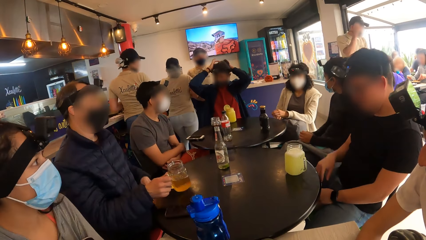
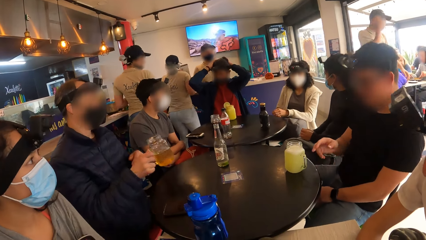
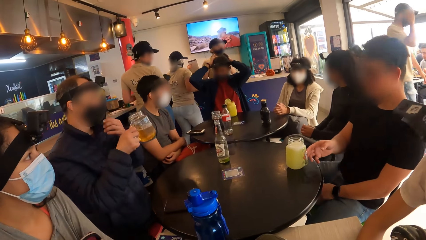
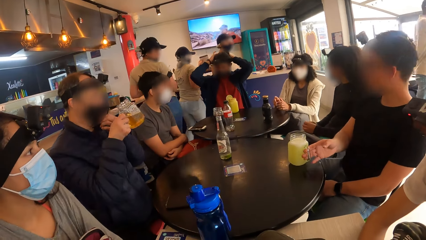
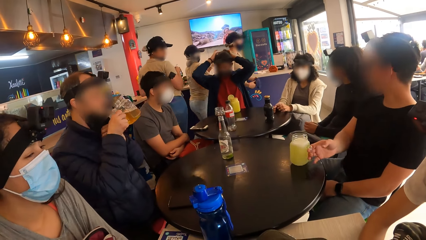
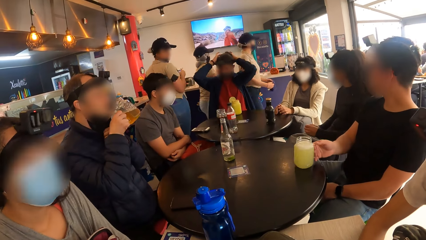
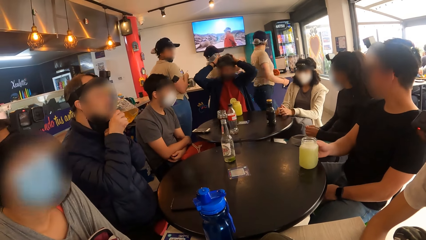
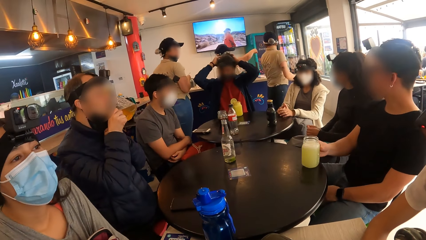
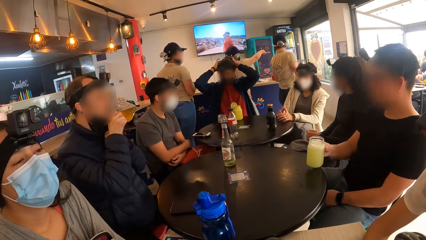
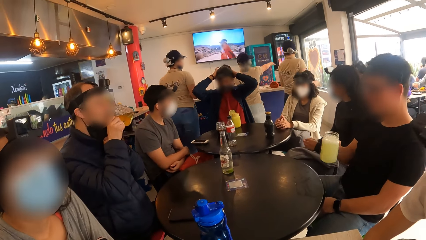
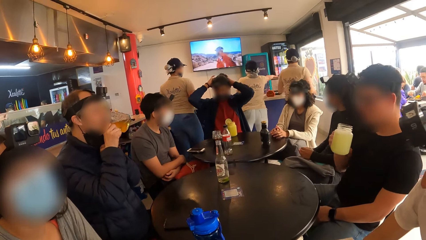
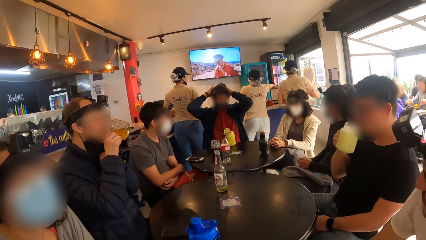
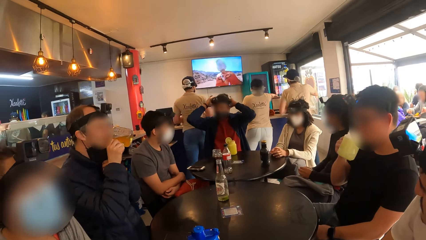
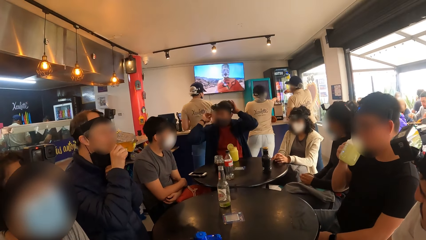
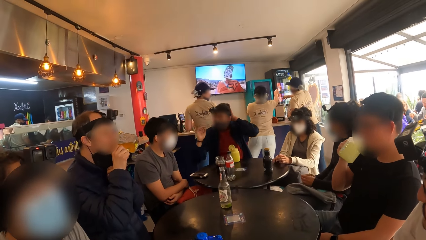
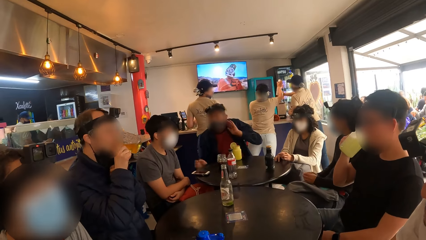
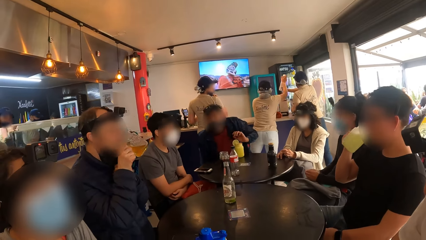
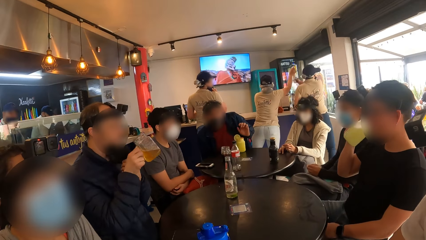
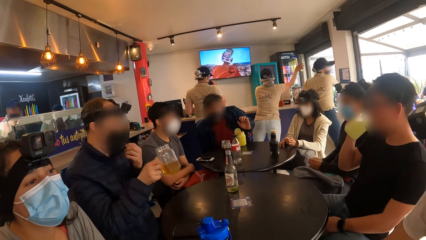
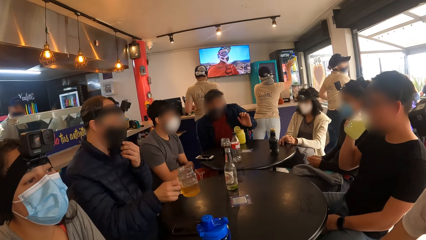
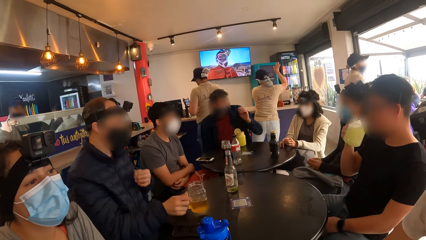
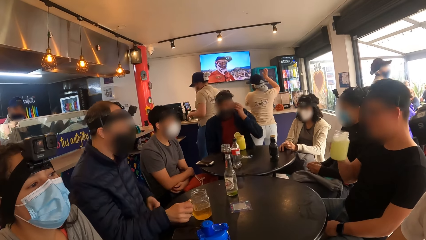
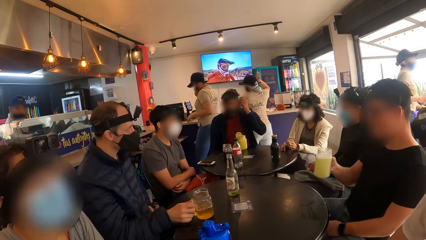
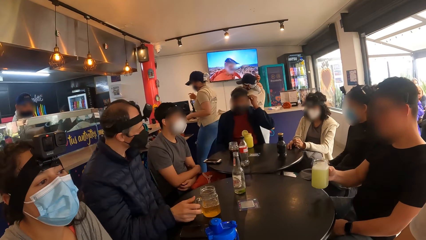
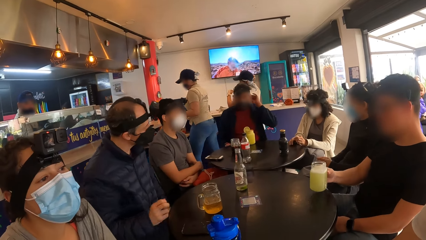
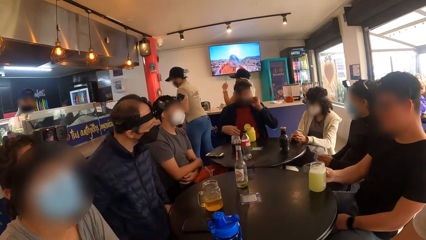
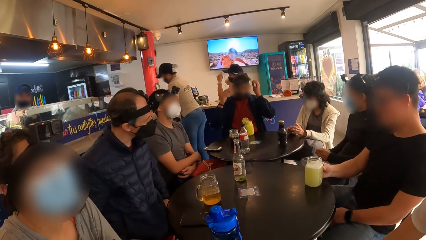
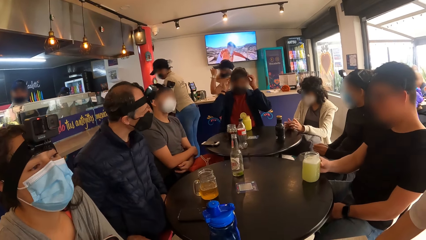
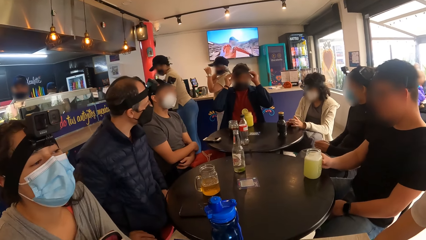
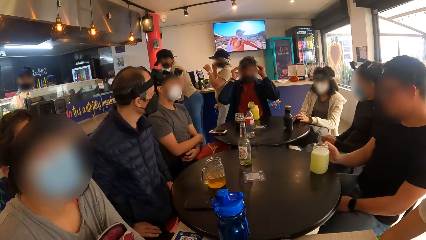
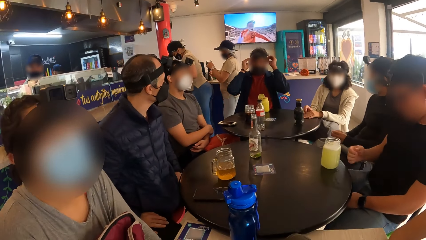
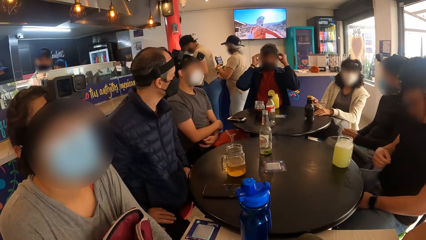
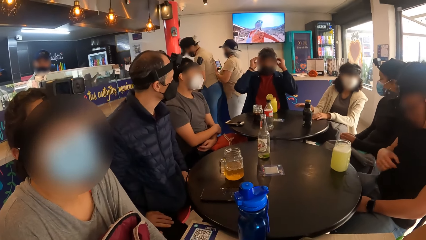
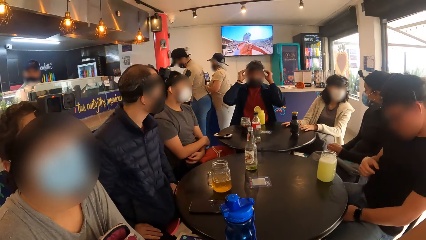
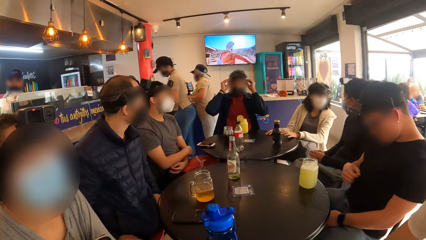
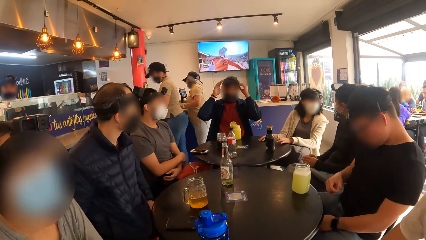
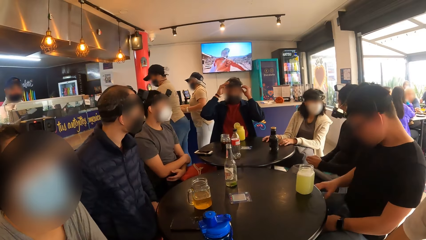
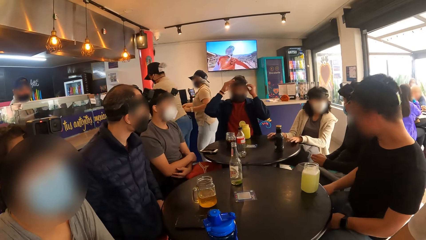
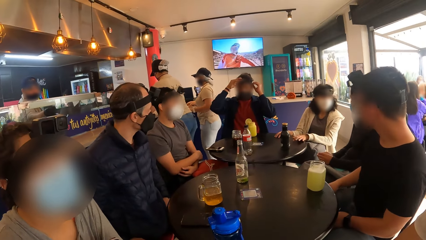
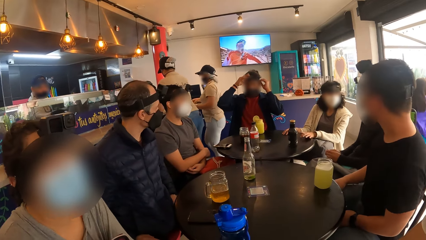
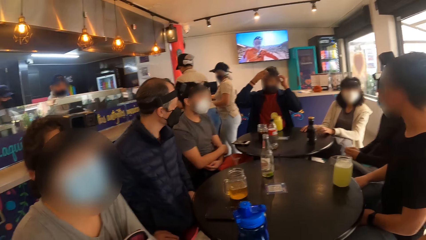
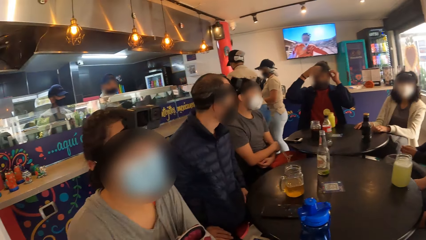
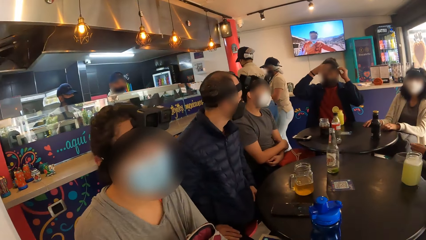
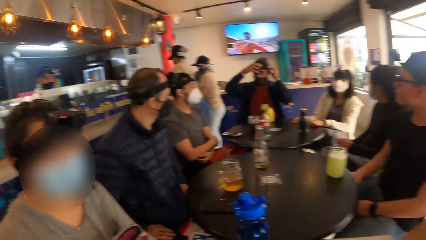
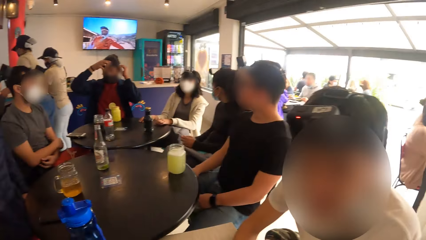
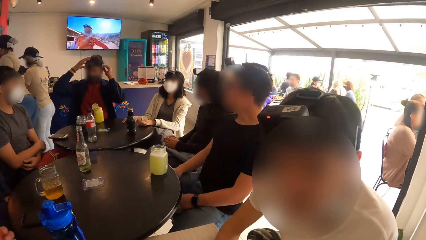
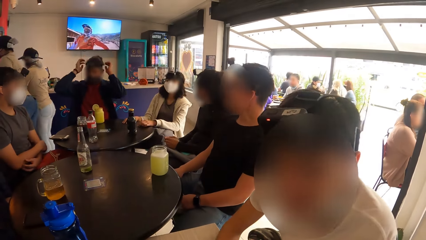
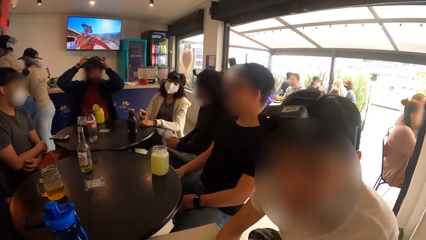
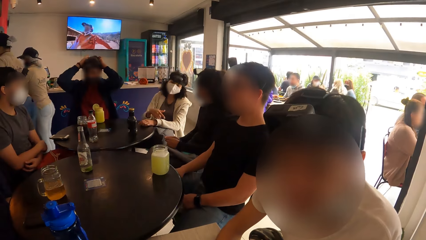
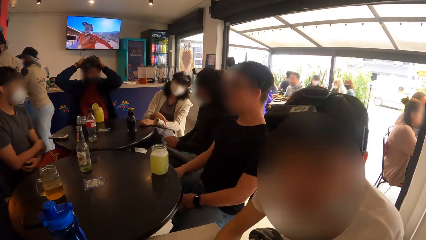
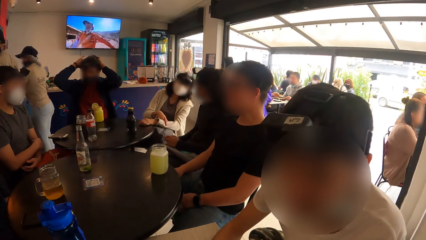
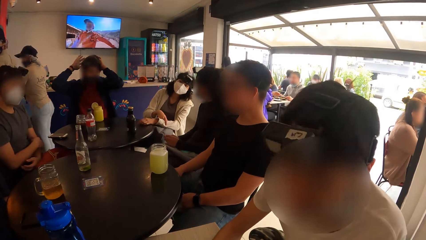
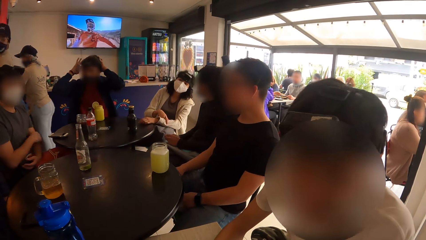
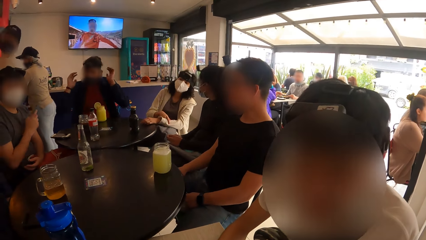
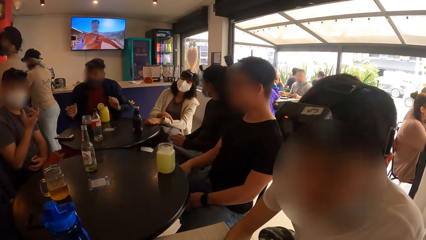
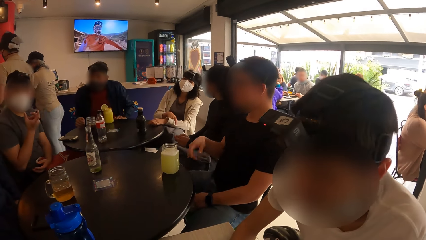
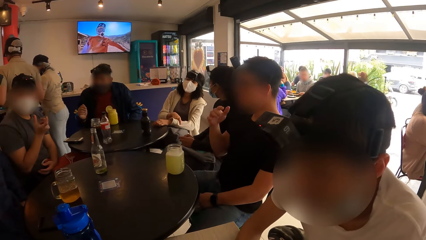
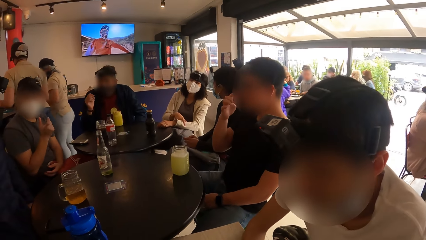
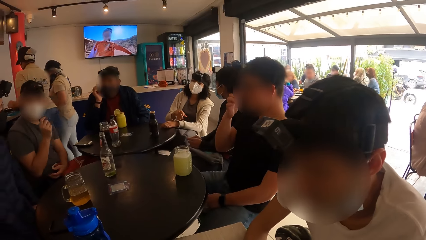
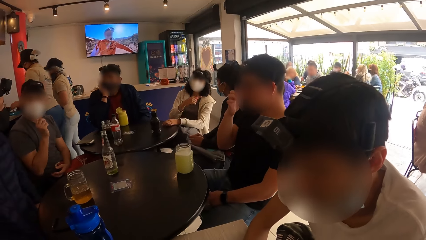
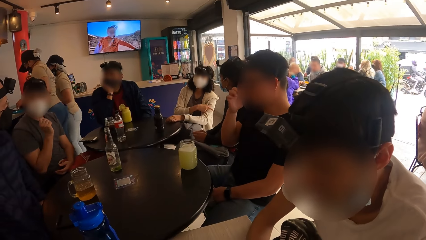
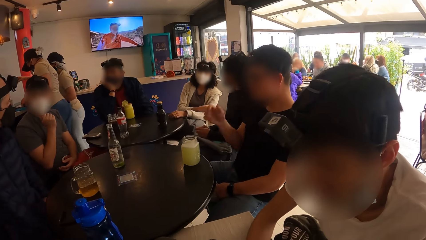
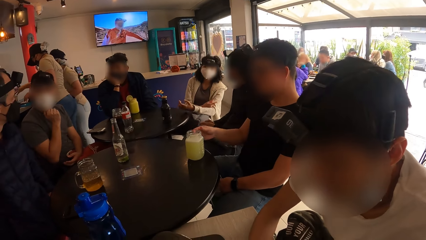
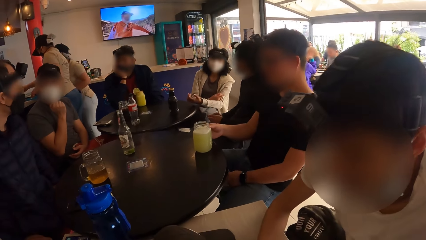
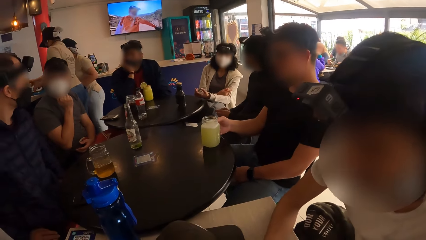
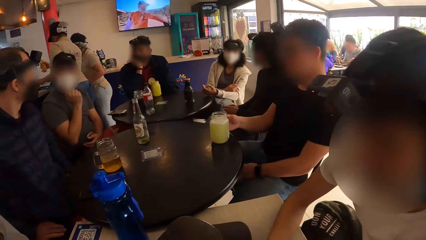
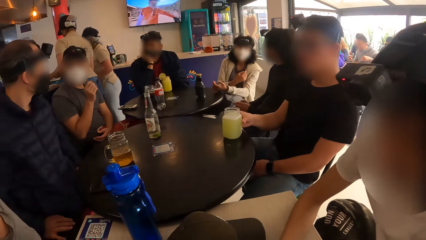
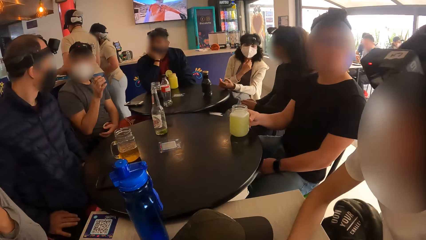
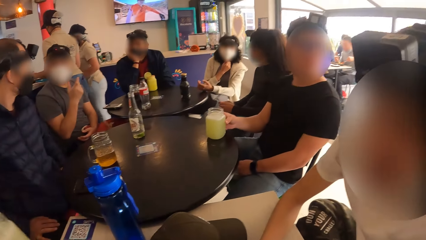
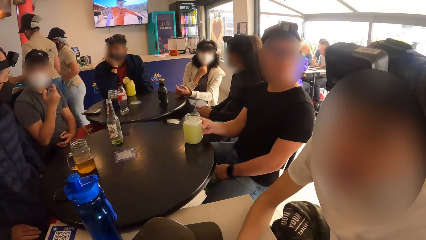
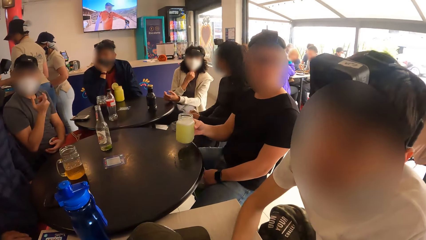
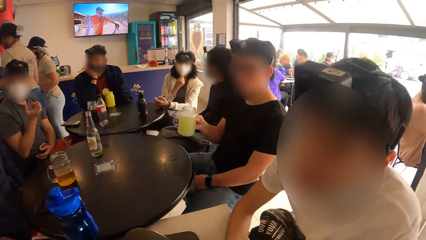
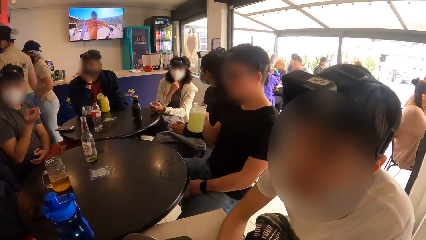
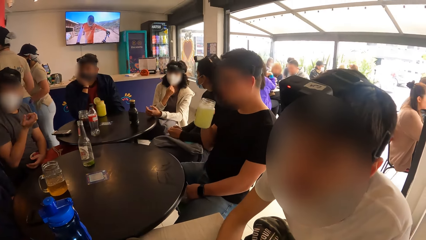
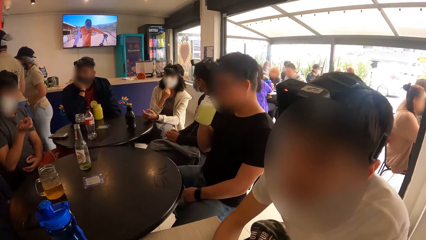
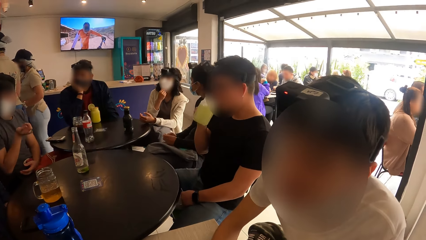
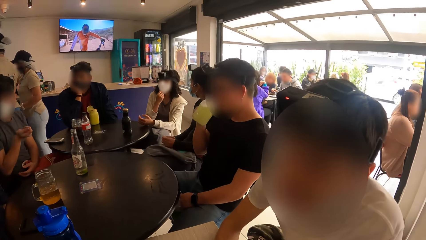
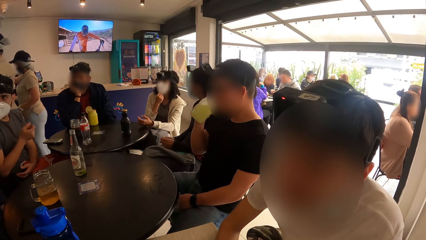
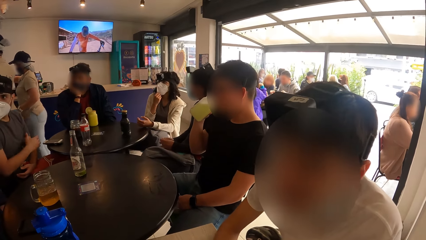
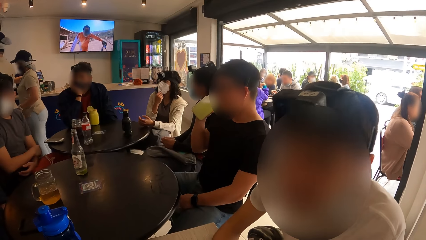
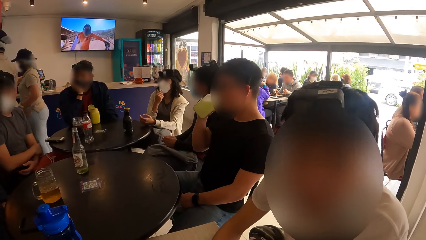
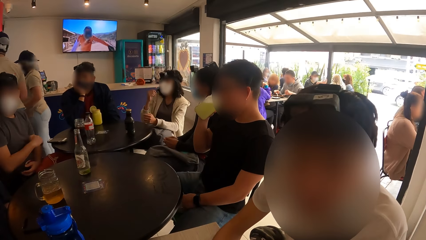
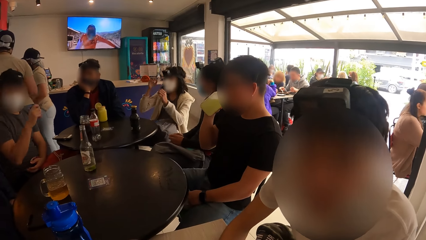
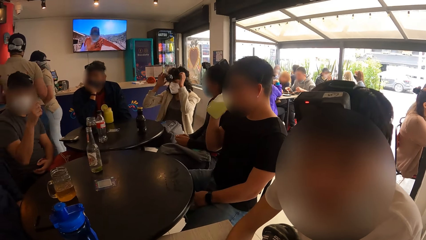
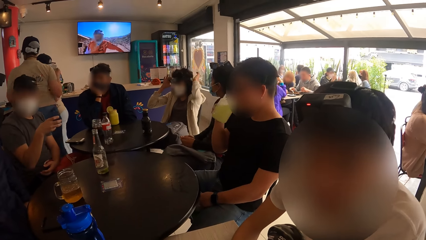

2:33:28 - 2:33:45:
A man picks up the jar of beer from the table with his right hand. The man removes the face mask on his face with his left hand. Another man picks up the jar of juice from the table with his right hand. The first man drinks from the jar of beer in his right hand. The other man drinks from the jar of juice in his right hand. The first man drops the jar of beer on the table with his right hand. The first man drops the jar of juice on the table with his right hand. A third man adjusts the head camera on his head with both hands. A fourth man interacts with the camera wearer. A fifth man interacts with the group of people. The third man places his right hand on his chin. The second man picks up the jar of juice from the table with his right hand. The second man drinks from the jar of juice with his right hand.
